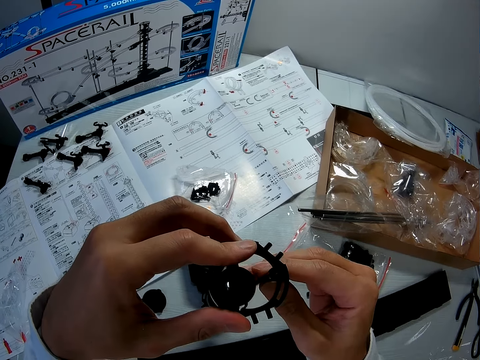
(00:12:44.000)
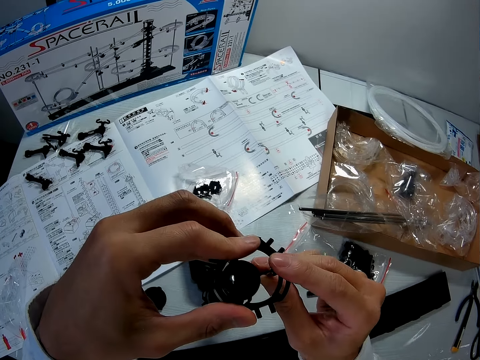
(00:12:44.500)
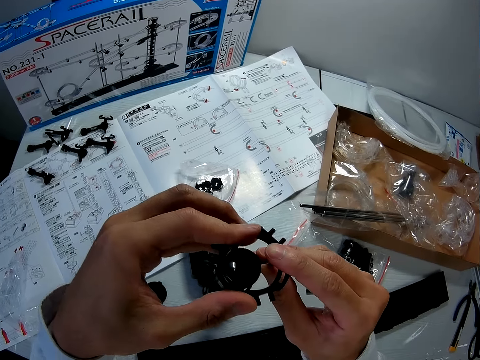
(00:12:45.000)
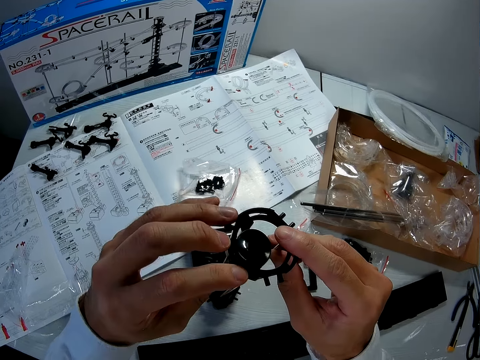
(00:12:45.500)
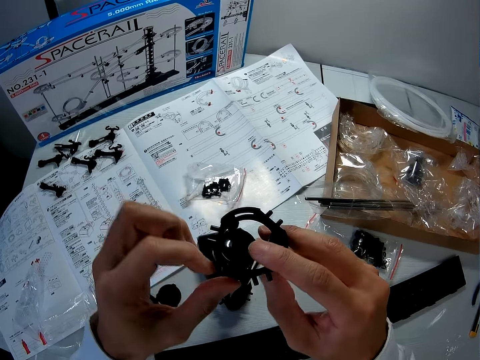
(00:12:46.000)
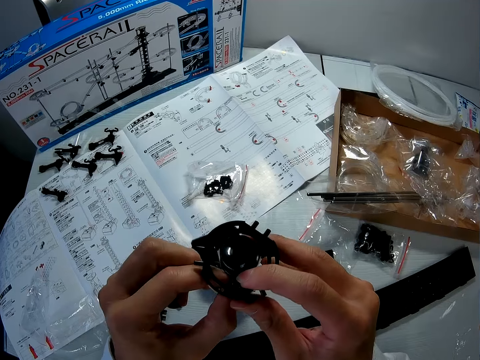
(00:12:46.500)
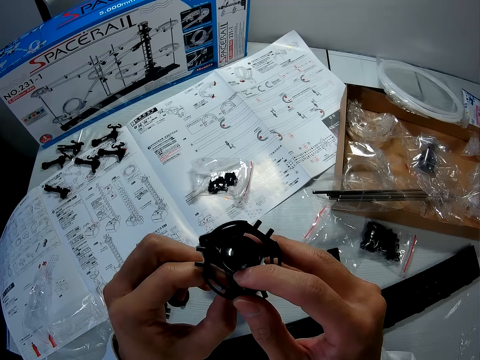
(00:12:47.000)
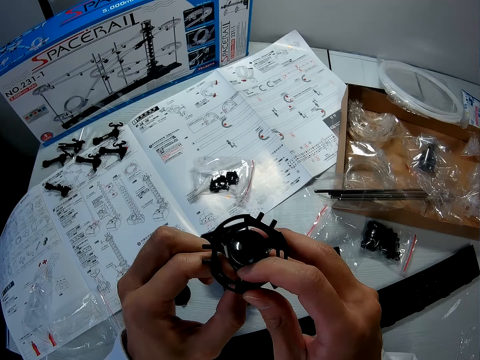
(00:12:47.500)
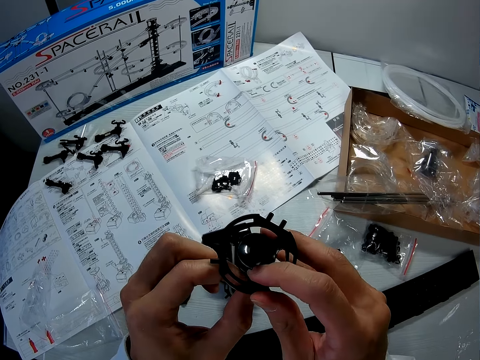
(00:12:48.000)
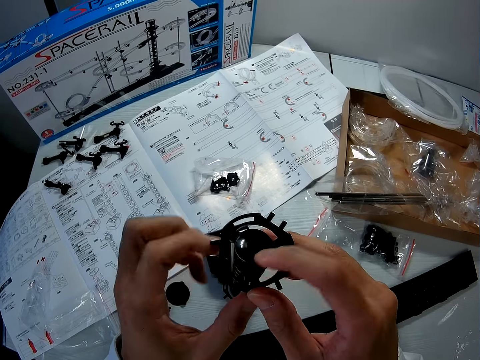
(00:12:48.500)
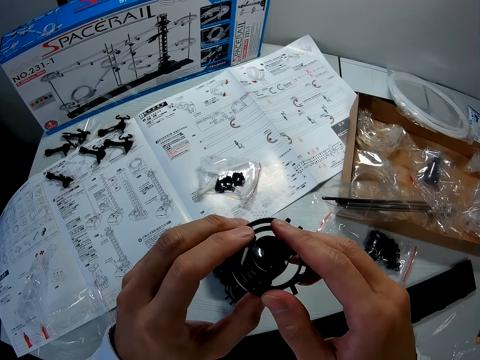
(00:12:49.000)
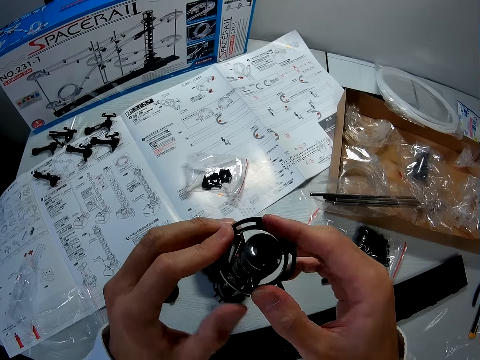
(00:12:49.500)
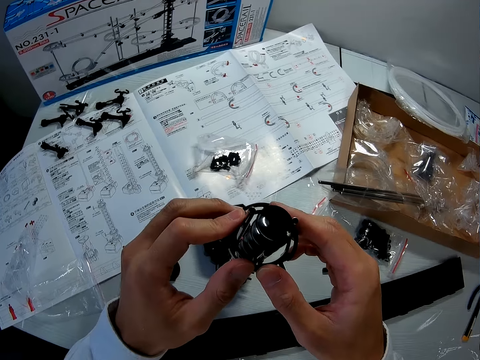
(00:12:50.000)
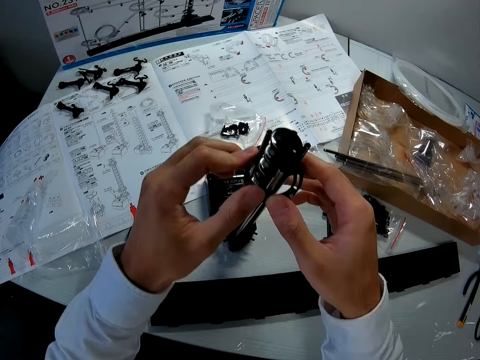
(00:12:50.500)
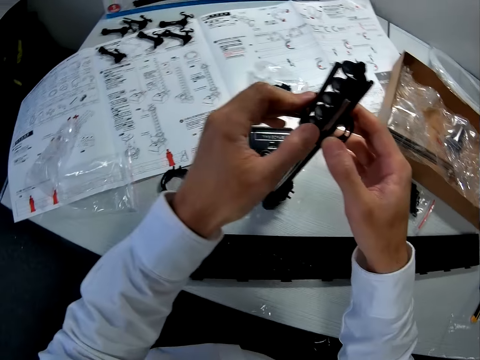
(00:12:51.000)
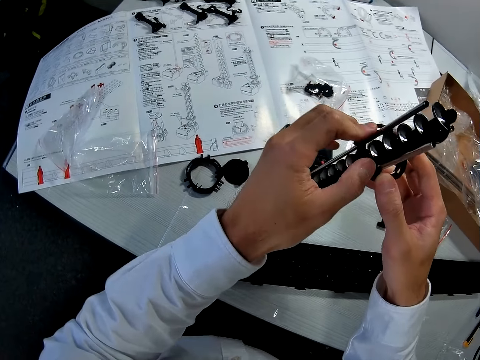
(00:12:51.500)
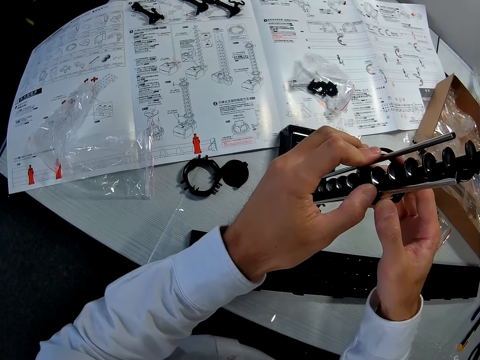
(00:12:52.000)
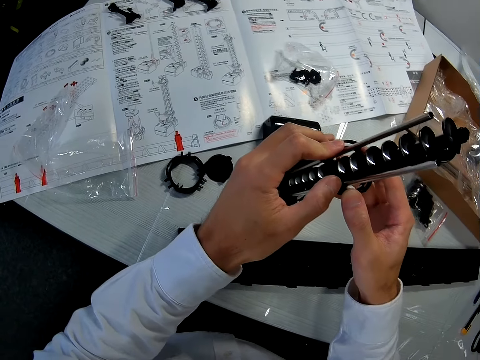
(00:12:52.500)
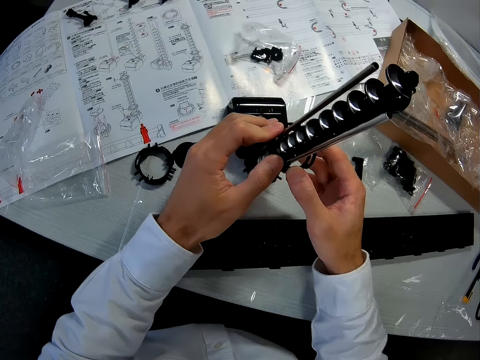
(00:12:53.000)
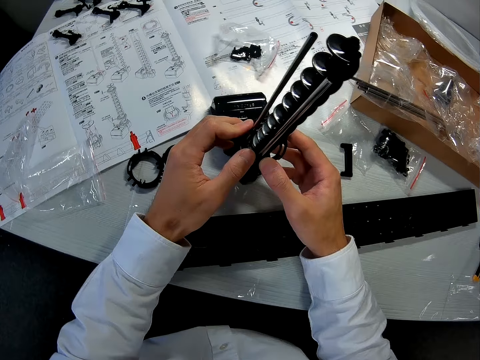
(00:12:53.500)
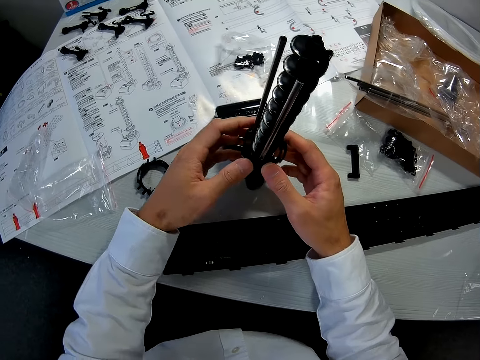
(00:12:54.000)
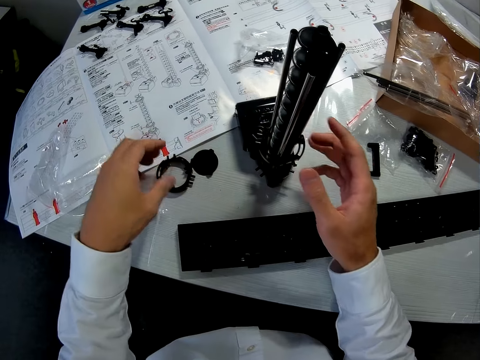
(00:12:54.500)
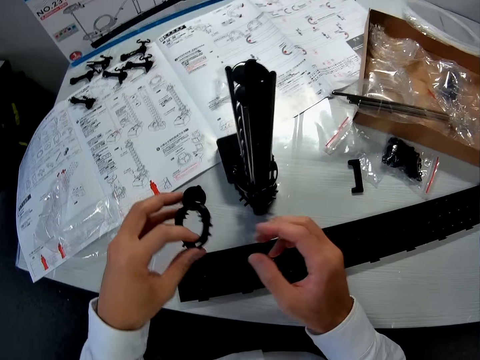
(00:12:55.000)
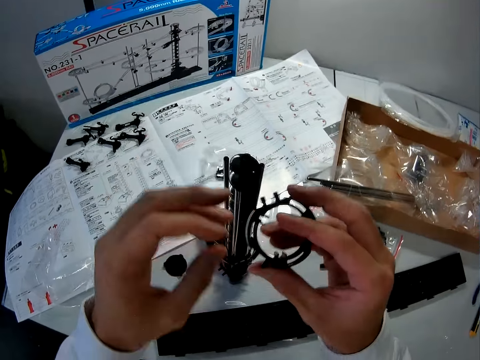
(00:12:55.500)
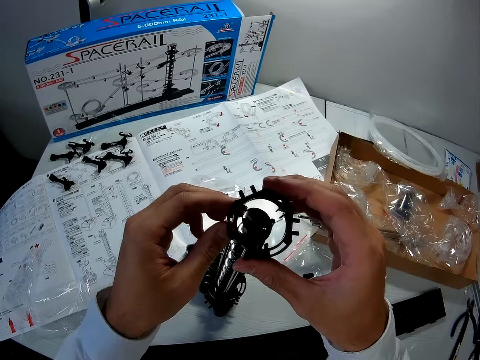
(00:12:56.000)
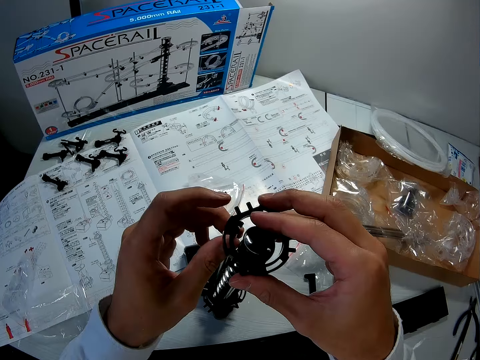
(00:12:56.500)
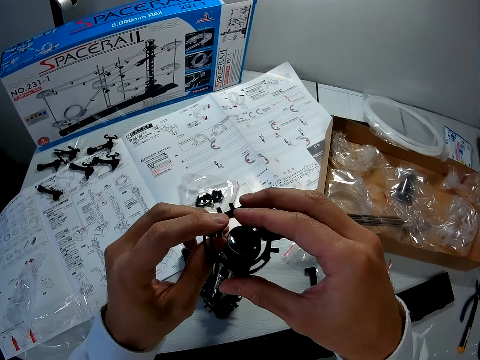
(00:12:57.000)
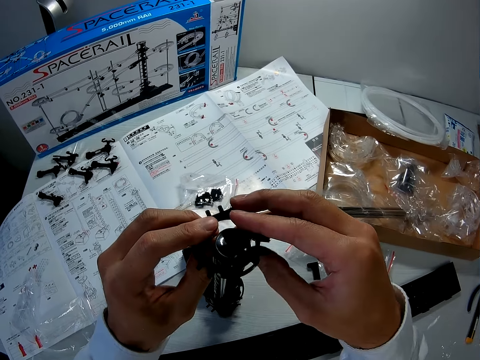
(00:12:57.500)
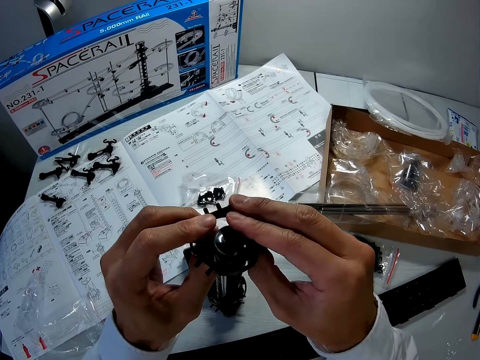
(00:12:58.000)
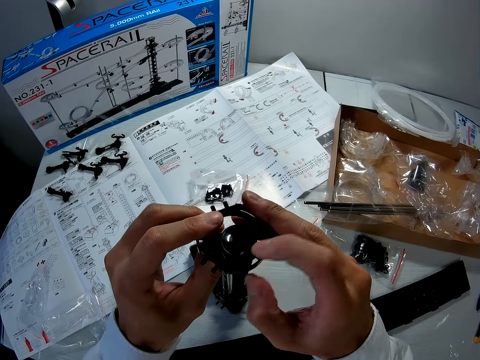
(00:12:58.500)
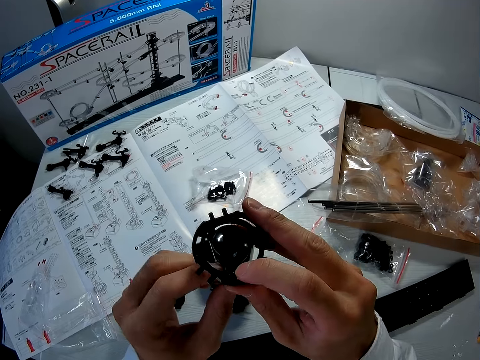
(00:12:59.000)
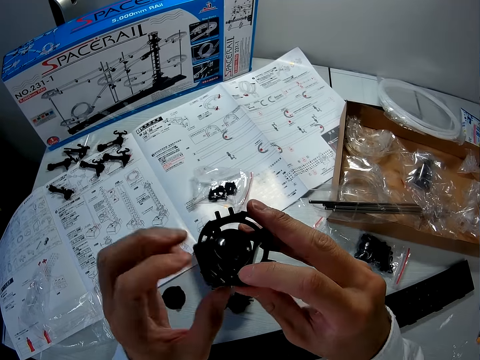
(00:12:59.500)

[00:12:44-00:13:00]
The camera wearer picks the elevator ring, or piece, from the table with his left hand. He moves the piece from his left hand to his right hand. He places the elevator ring in the parts of the space rail.

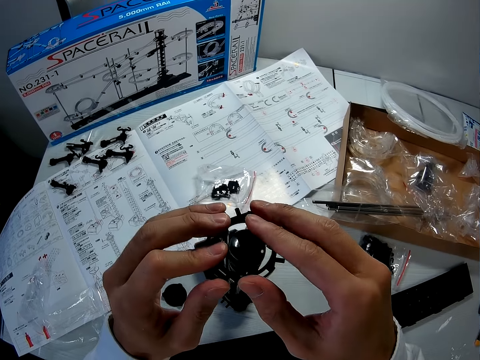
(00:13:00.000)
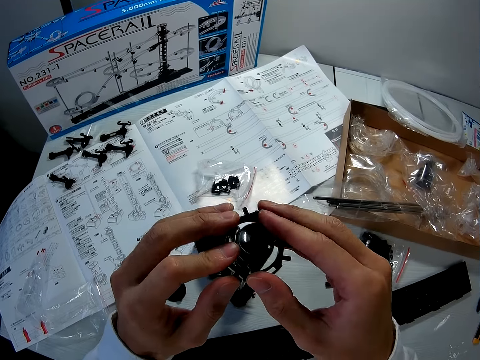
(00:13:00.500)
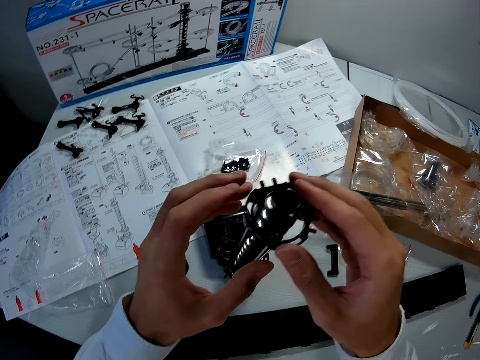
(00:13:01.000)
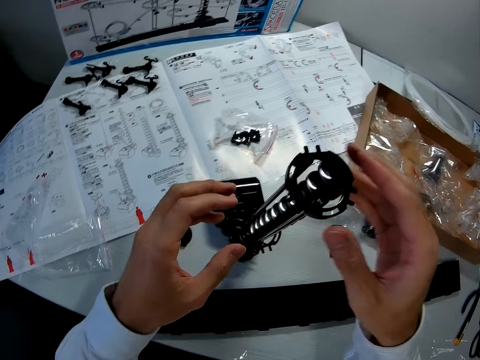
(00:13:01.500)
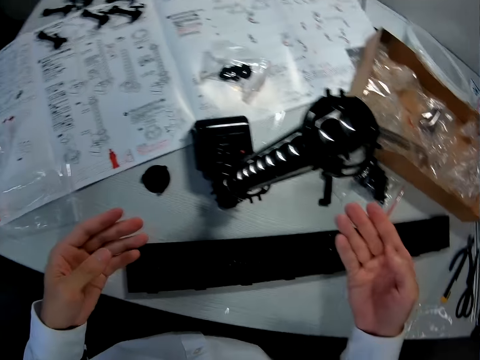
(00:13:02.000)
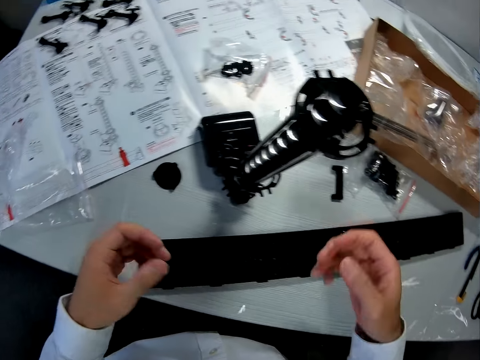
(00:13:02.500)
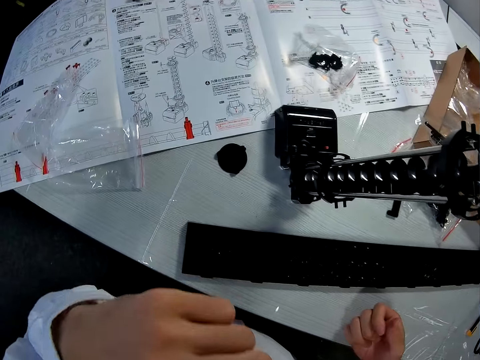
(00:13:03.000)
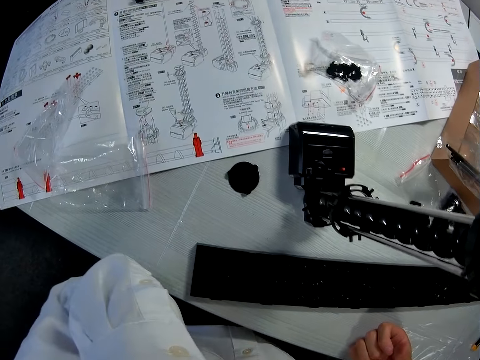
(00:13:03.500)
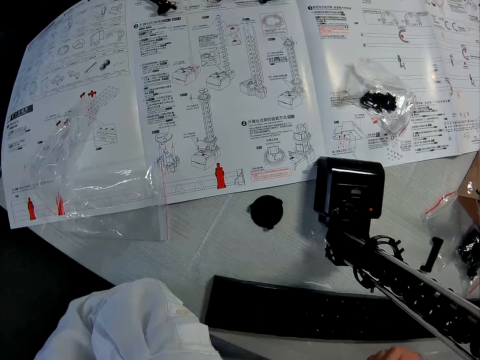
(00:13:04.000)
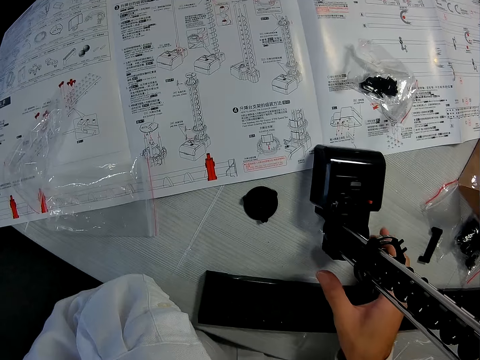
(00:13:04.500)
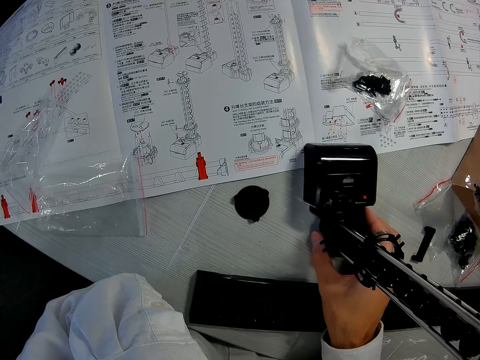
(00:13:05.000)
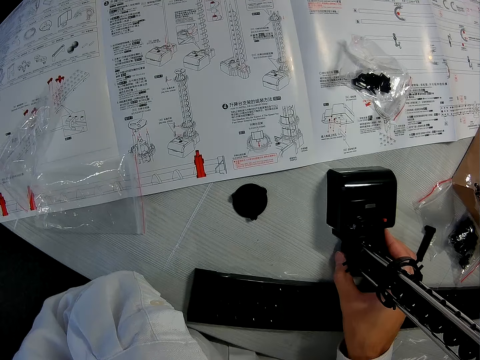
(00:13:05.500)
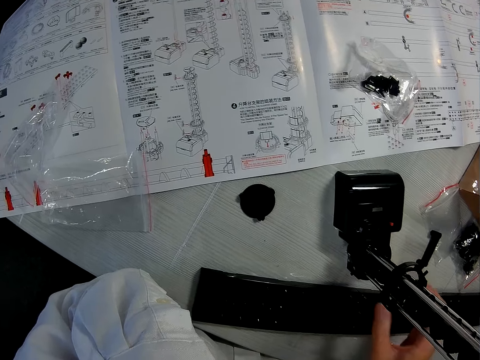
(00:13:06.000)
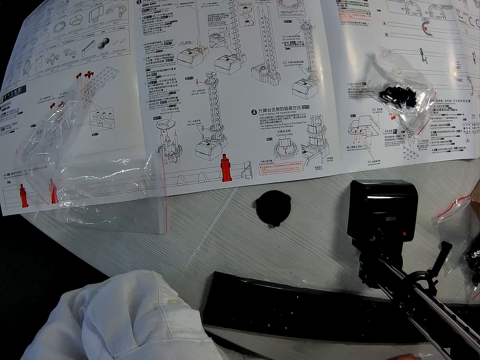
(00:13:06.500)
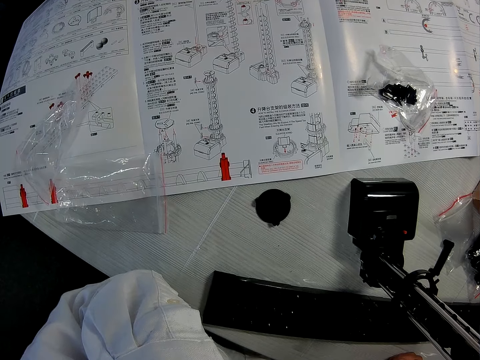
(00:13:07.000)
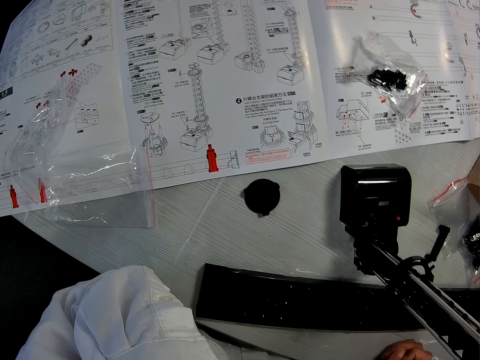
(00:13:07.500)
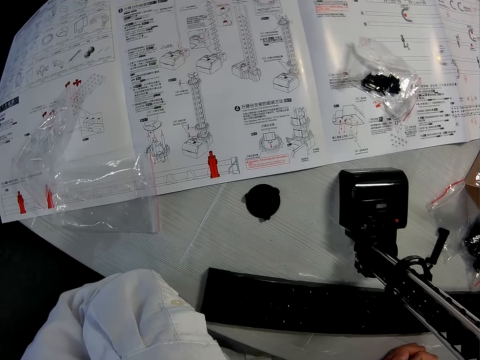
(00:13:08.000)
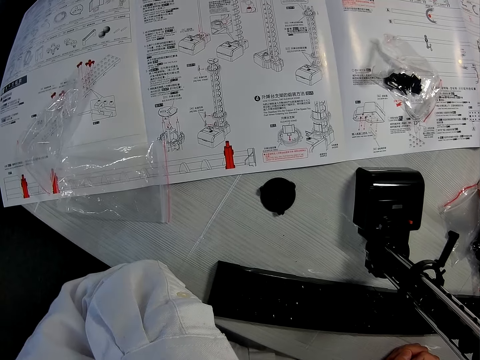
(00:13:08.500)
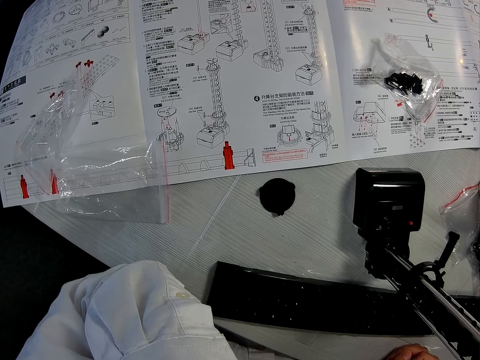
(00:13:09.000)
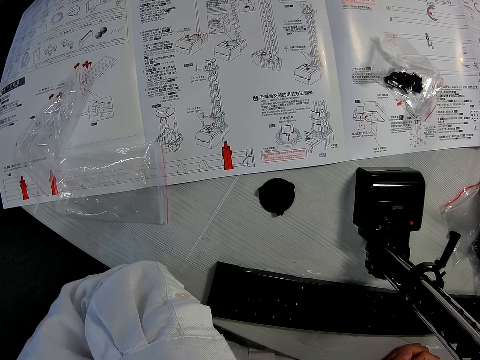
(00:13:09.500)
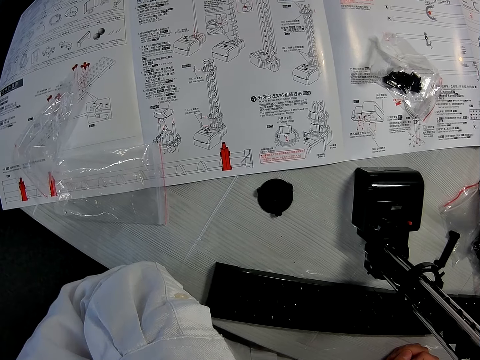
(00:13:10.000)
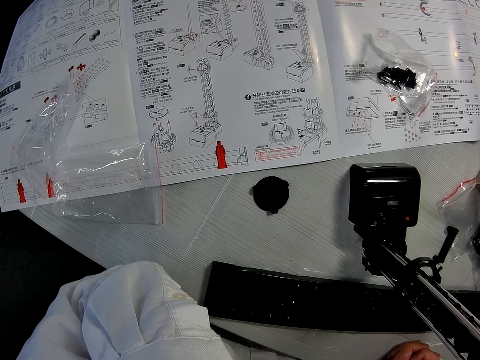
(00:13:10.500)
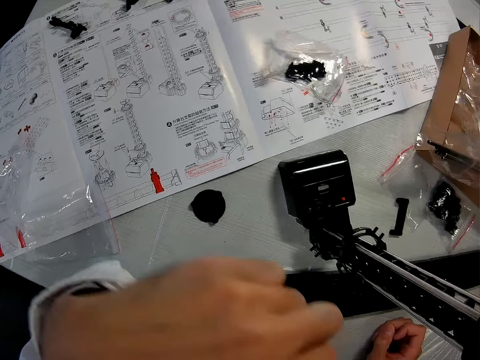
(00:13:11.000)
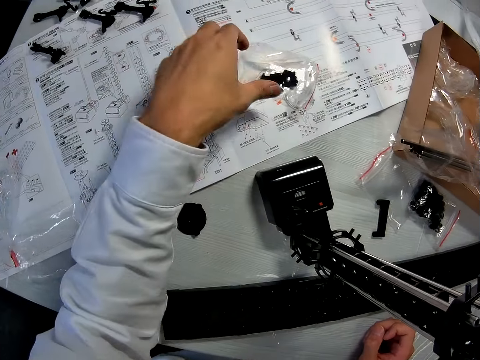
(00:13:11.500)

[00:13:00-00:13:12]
The camera wearer looks at his hands. He rests his left hand under his chin. He lifts his hand and places his hand on the table. He examines the manual on the table. He holds the base. He drags the parts of the space rail on the table with his right hand. He looks at the parts of the space rail.
